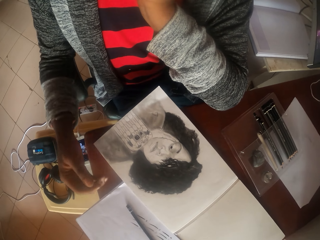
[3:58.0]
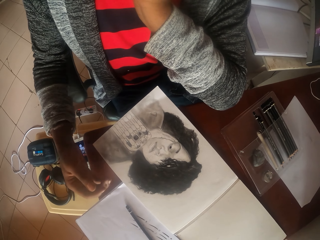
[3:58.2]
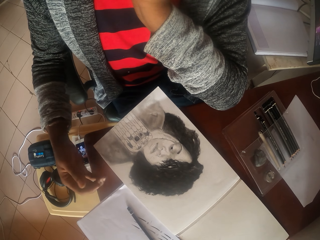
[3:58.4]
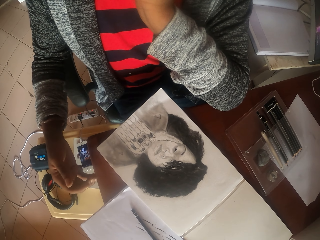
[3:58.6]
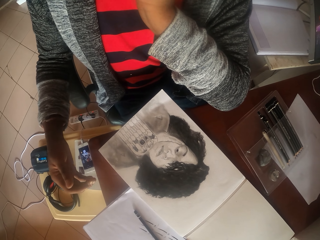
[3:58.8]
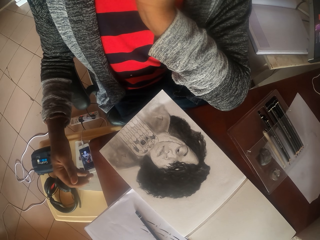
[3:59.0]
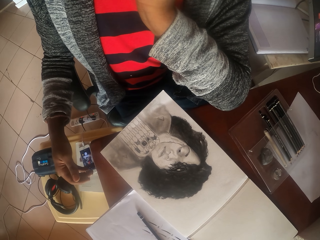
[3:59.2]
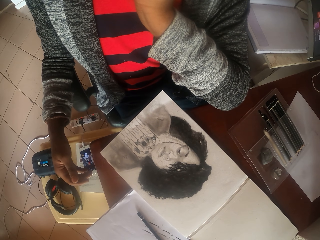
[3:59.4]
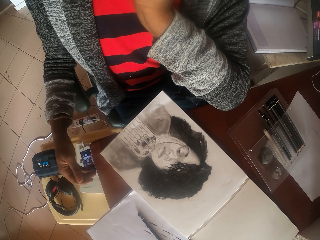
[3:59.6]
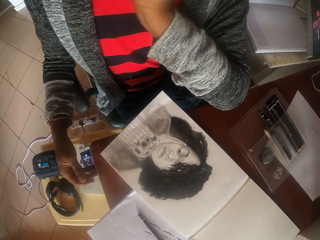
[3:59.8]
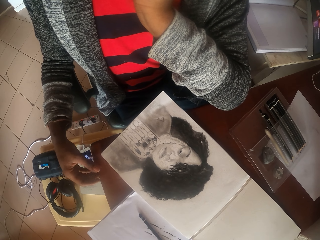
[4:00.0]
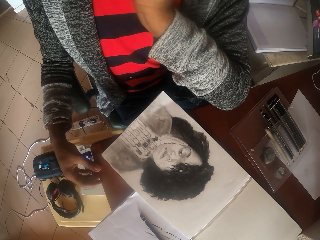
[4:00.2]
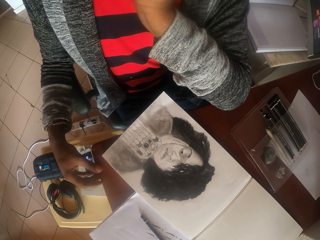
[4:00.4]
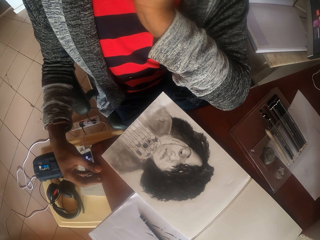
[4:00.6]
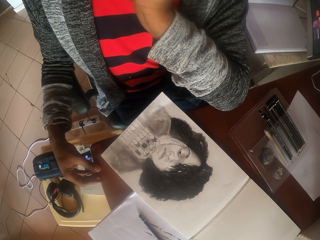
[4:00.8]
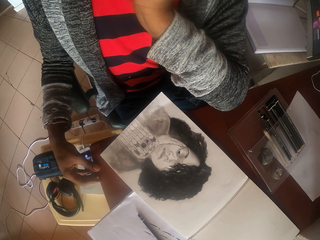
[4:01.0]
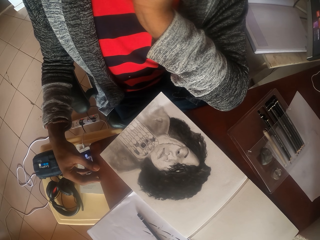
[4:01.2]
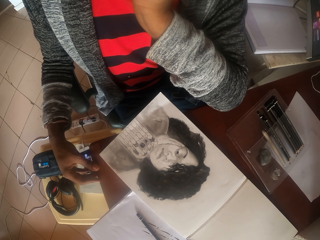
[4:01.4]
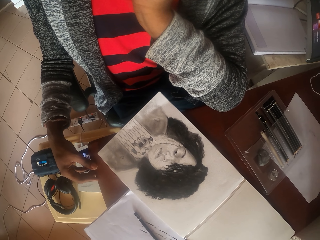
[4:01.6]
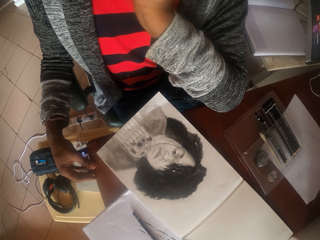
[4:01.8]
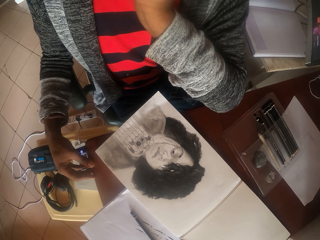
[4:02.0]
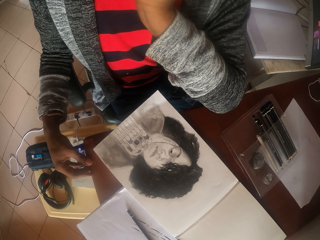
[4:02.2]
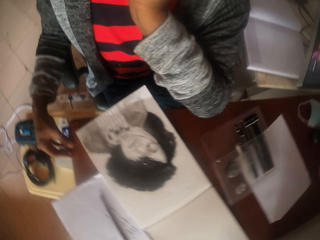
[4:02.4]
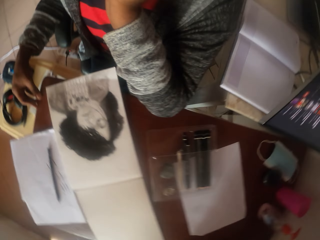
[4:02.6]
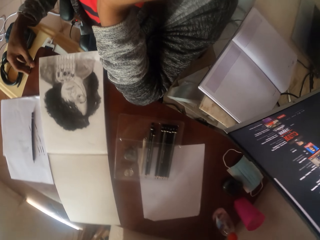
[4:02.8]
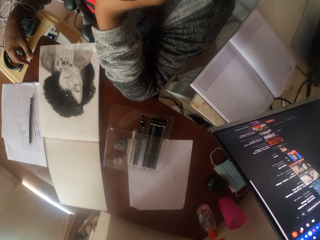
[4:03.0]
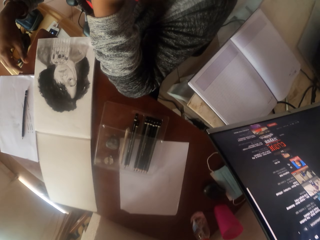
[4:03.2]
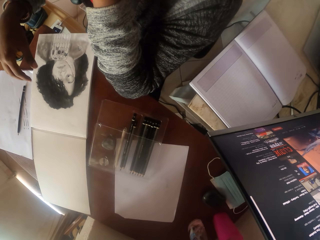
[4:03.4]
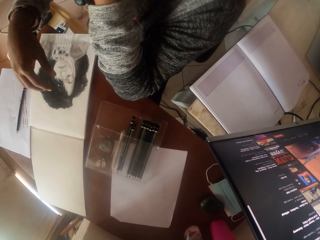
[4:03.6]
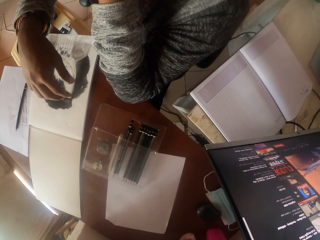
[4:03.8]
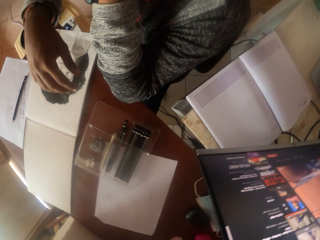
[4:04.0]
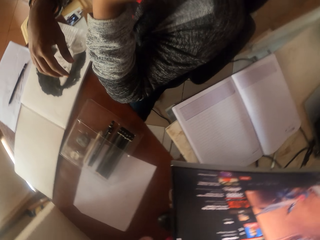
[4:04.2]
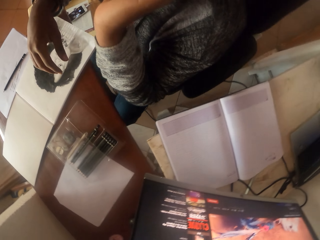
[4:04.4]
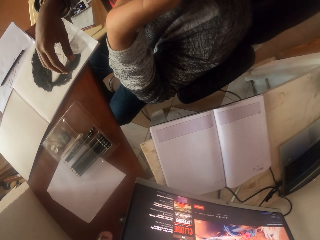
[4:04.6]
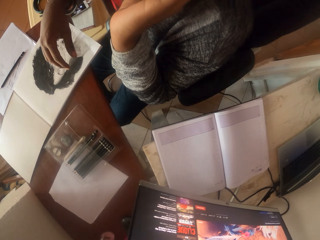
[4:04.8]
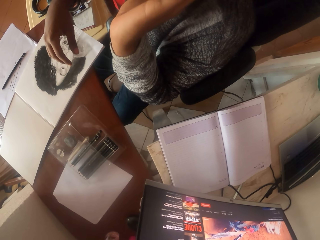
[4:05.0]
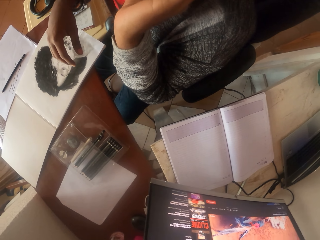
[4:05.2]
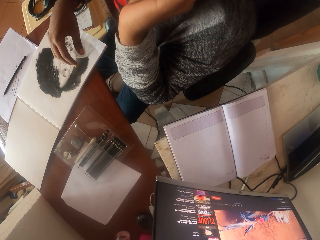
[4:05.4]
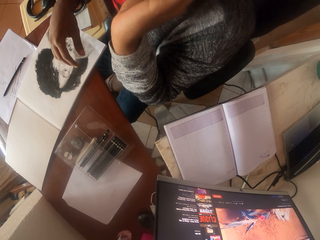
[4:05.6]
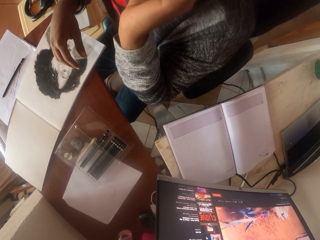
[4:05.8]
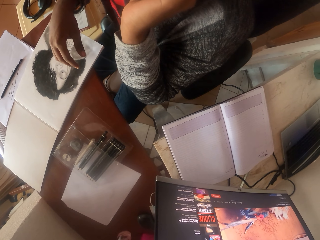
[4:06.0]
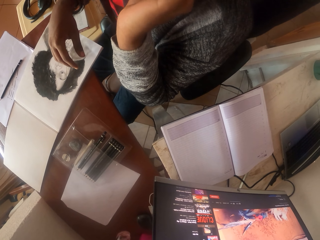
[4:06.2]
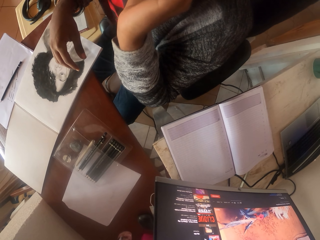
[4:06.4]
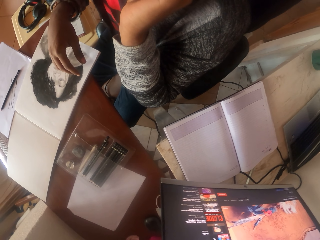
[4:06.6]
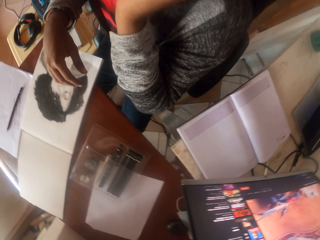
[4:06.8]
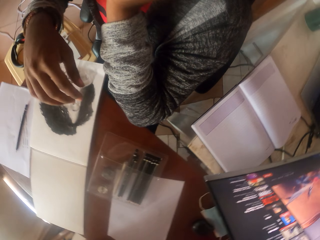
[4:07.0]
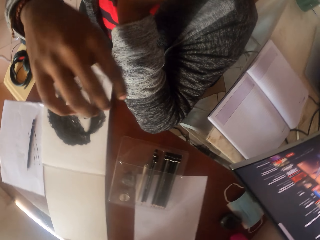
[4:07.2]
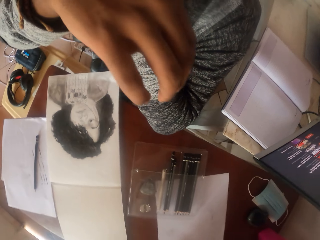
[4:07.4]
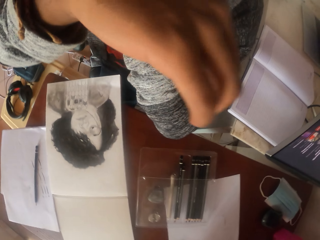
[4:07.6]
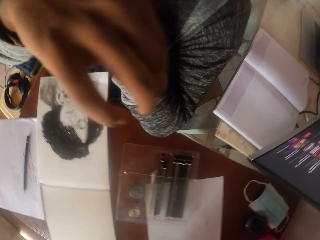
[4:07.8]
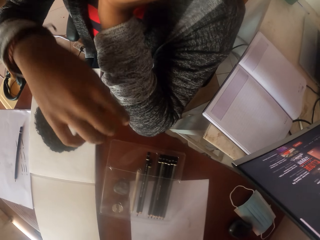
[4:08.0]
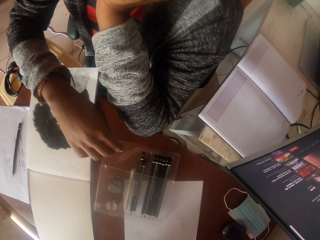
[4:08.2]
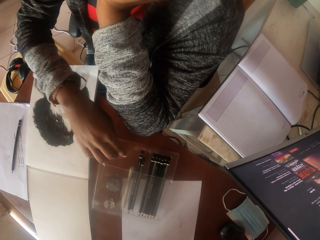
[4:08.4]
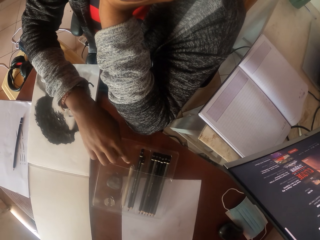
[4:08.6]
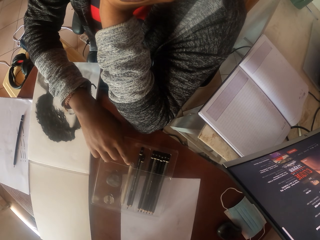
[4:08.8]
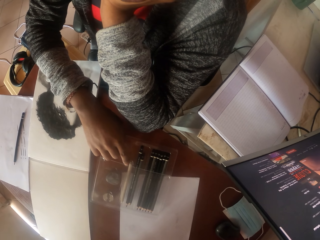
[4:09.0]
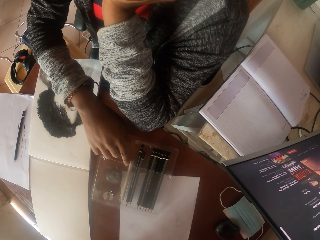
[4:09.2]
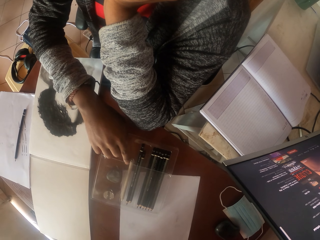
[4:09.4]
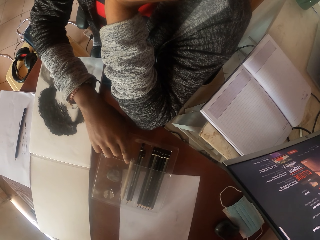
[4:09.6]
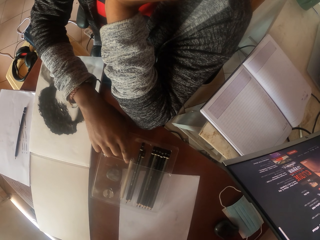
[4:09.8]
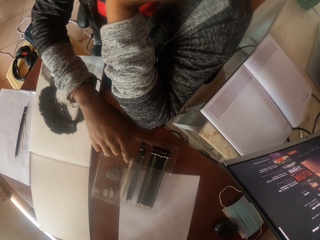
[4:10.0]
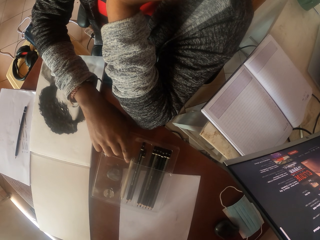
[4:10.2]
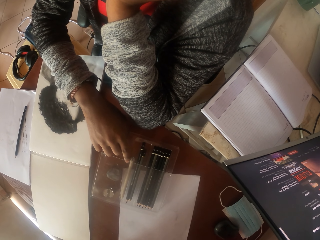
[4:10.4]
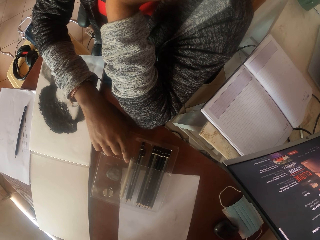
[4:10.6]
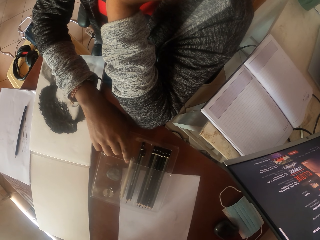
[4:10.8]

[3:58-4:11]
The camera wearer holds the table. He looks at the portrait. He looks around the table. He scratches his face. He rubs the nose. He moves his hand.

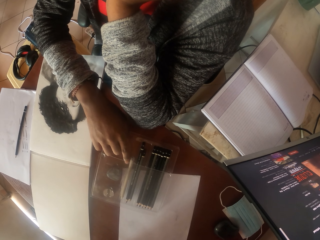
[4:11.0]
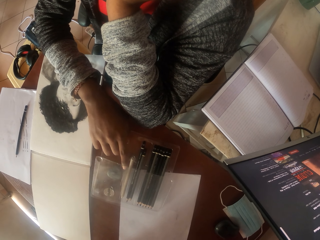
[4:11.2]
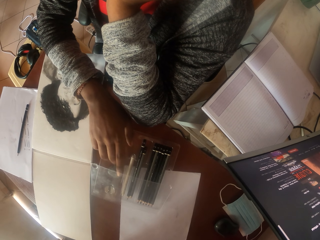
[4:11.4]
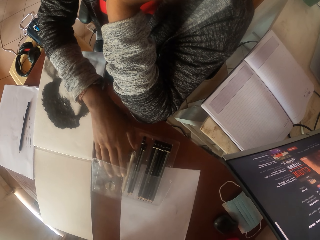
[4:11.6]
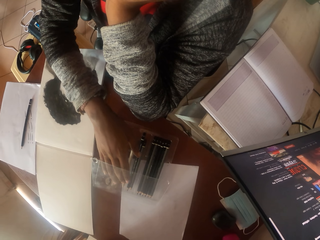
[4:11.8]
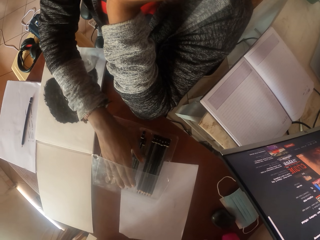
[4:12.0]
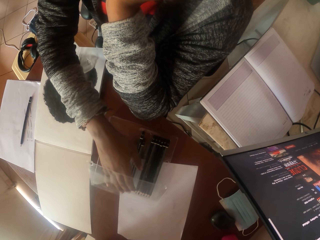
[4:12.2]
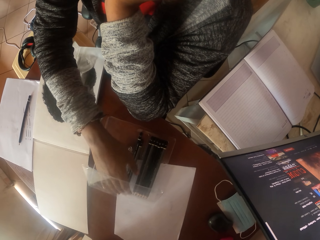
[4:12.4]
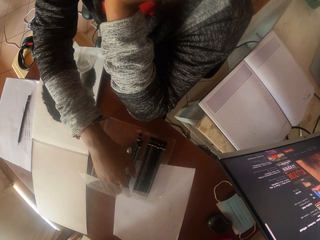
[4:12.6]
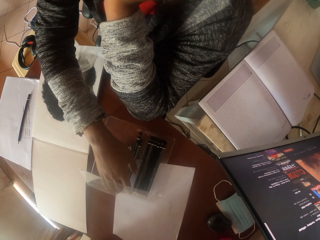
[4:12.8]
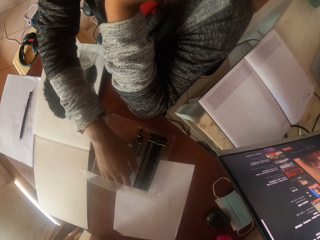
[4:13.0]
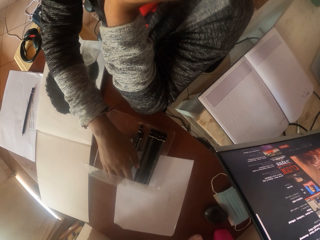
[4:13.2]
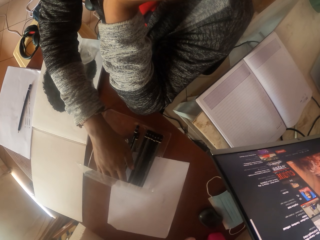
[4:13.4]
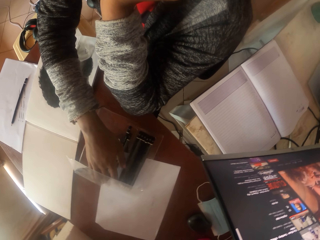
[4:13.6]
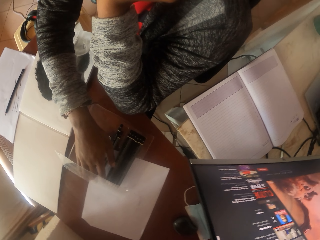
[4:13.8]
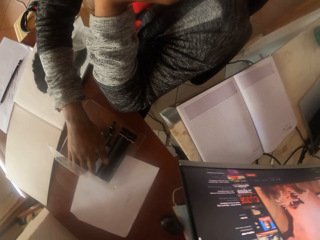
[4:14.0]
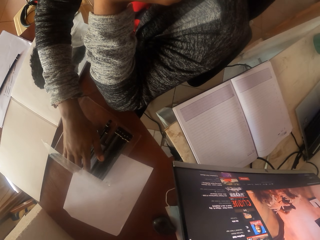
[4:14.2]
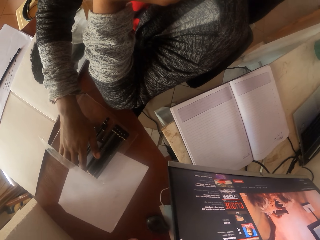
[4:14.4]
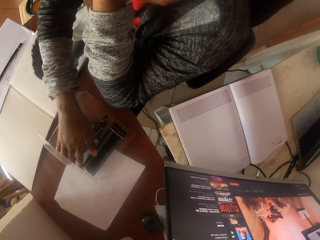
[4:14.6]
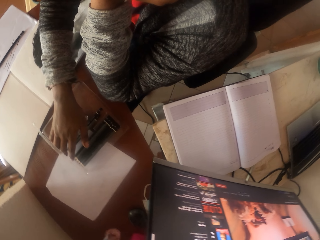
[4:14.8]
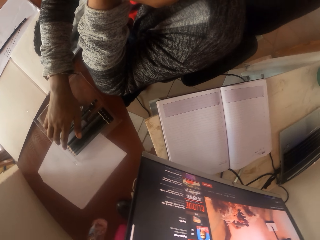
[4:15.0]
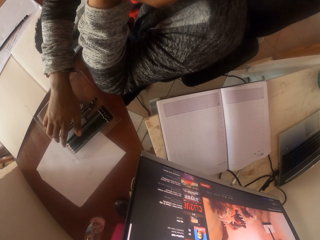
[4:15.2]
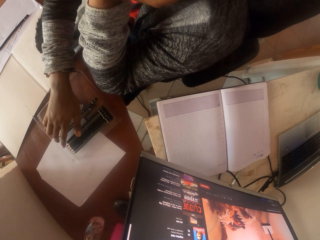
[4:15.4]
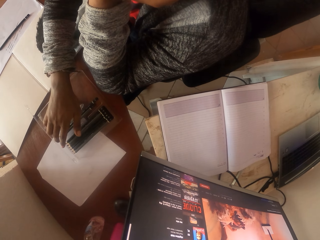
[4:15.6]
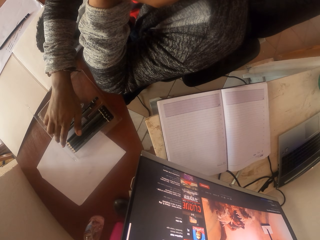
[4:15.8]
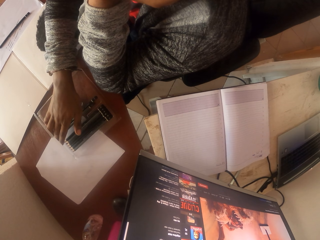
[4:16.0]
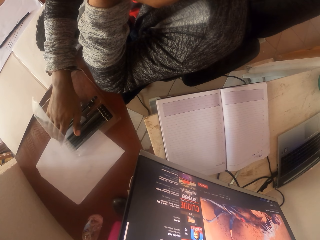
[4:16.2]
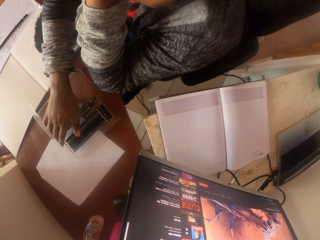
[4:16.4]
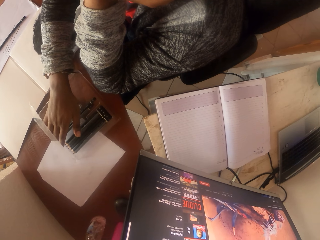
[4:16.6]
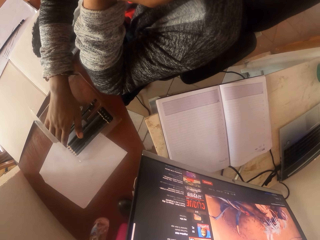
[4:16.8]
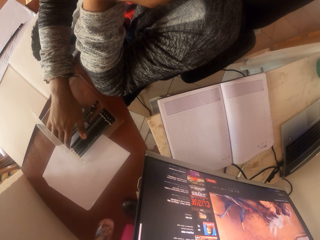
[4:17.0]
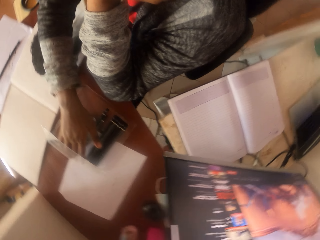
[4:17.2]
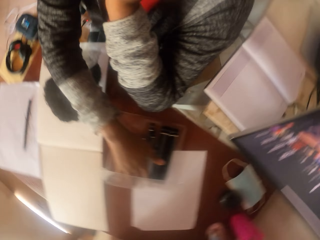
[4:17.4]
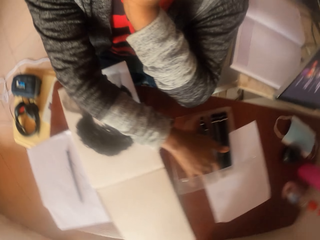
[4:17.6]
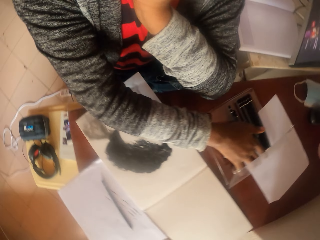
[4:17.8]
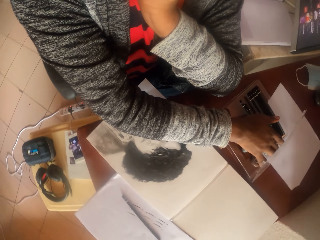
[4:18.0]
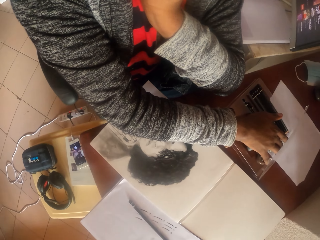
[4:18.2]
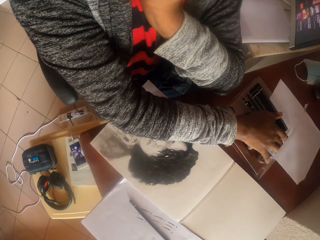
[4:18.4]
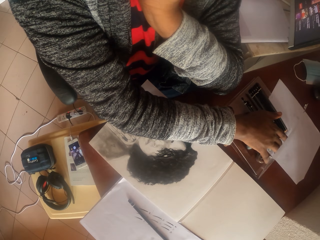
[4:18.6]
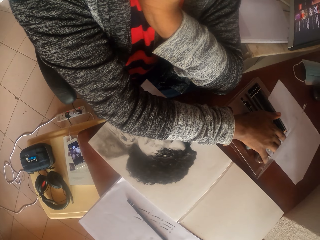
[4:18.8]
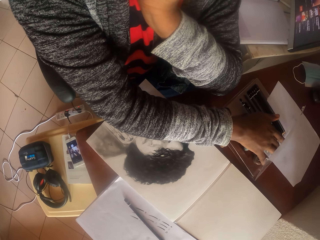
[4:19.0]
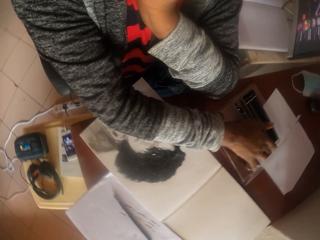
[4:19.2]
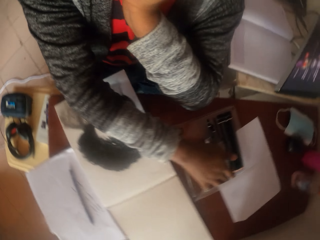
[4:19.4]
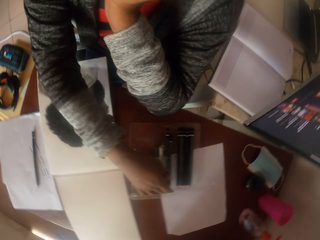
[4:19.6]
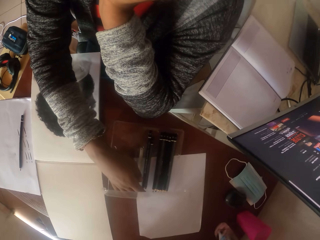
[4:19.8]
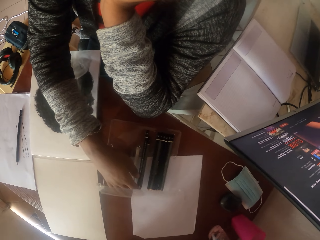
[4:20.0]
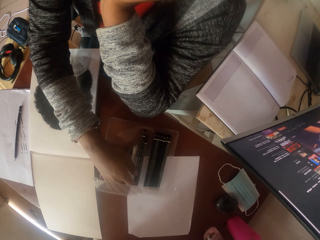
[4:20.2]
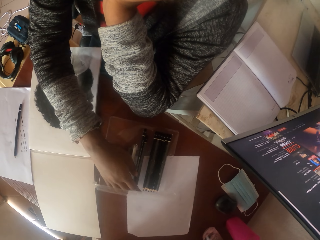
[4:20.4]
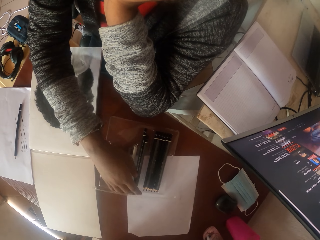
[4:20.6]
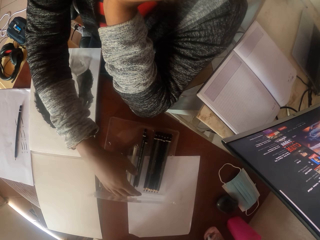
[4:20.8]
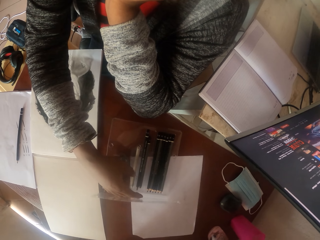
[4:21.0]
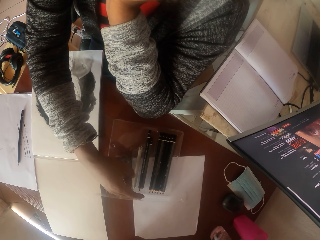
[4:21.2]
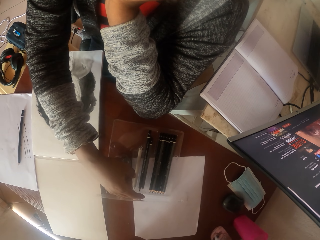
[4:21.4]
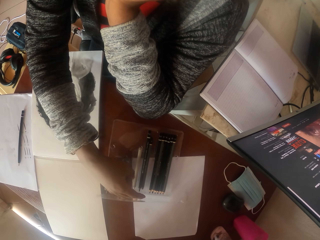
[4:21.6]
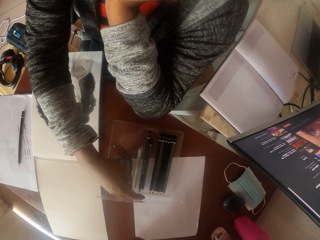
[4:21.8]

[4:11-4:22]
The camera wearer picks up a pencil. They touch the pencils. They look around the table.
